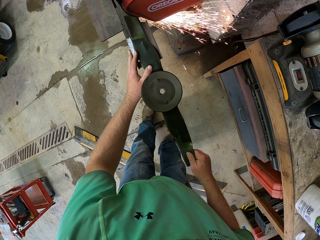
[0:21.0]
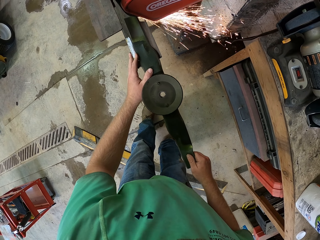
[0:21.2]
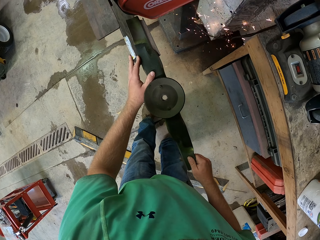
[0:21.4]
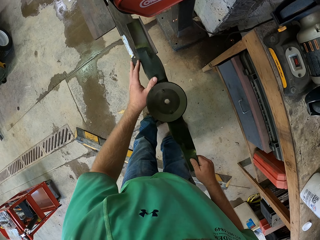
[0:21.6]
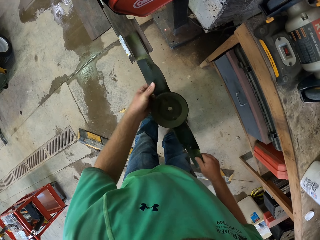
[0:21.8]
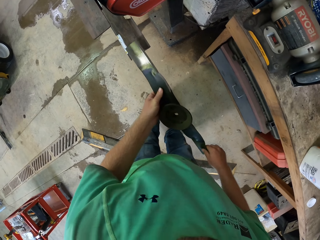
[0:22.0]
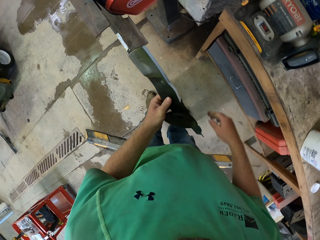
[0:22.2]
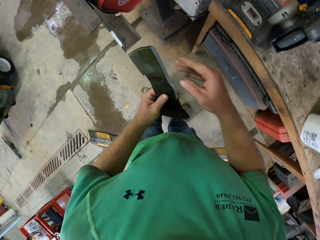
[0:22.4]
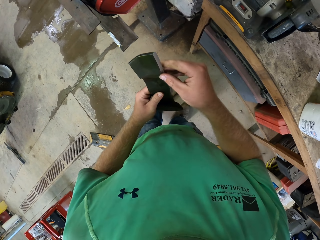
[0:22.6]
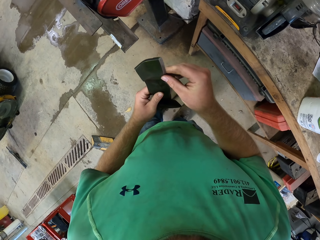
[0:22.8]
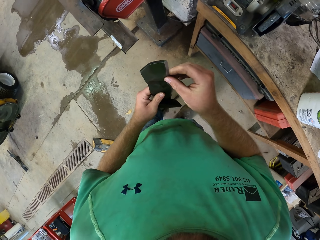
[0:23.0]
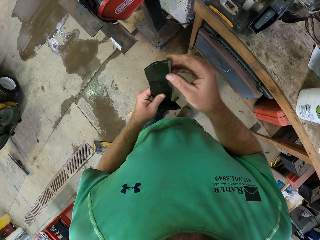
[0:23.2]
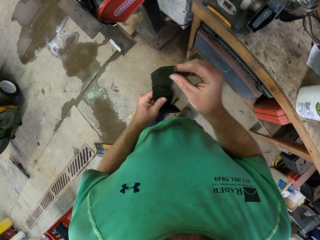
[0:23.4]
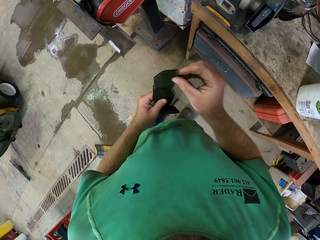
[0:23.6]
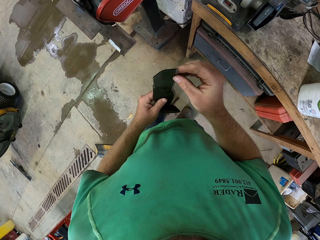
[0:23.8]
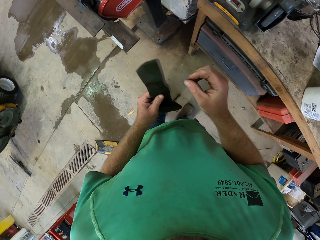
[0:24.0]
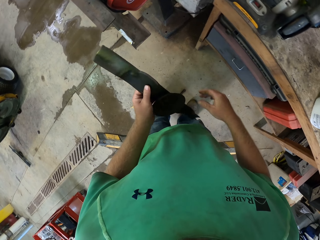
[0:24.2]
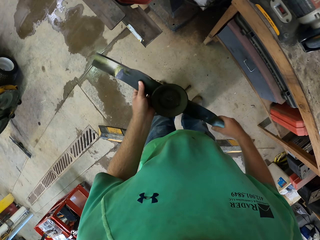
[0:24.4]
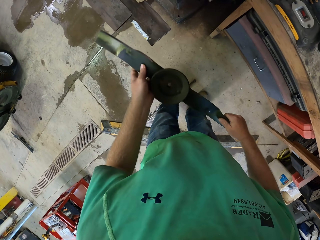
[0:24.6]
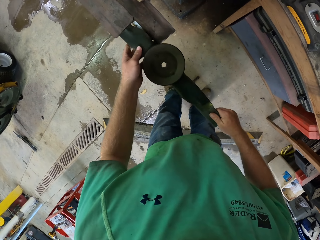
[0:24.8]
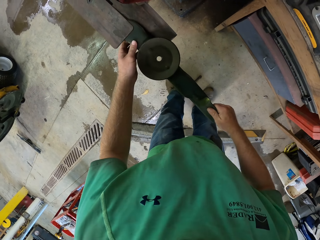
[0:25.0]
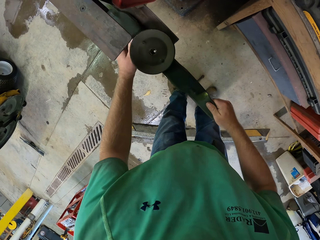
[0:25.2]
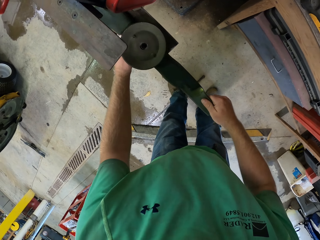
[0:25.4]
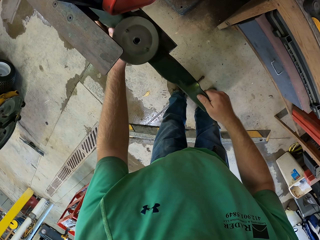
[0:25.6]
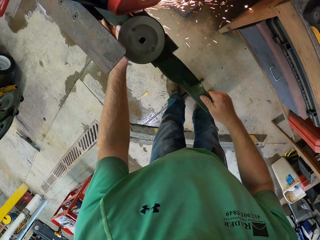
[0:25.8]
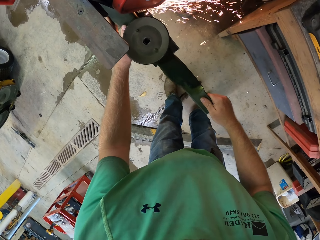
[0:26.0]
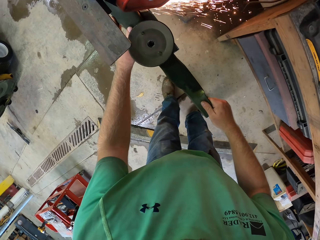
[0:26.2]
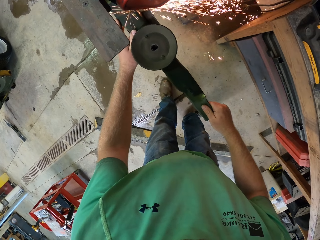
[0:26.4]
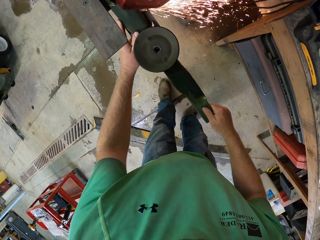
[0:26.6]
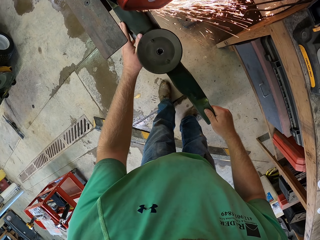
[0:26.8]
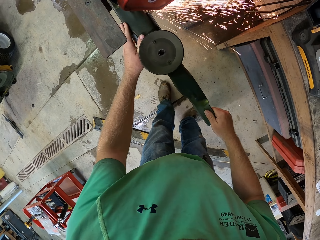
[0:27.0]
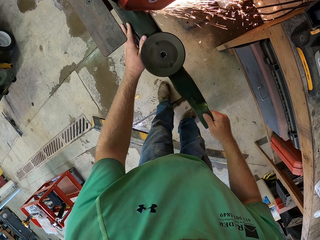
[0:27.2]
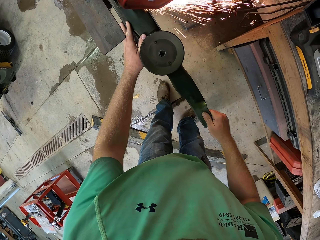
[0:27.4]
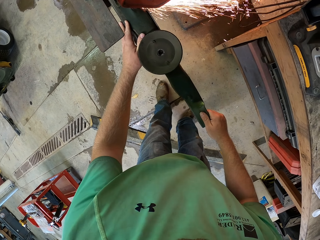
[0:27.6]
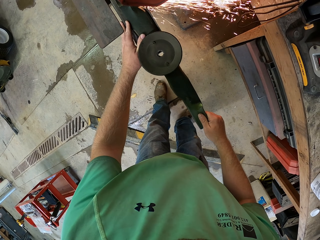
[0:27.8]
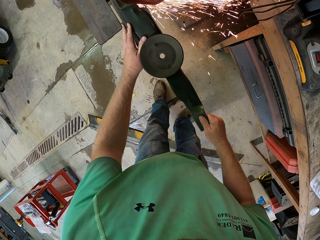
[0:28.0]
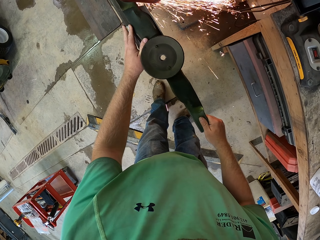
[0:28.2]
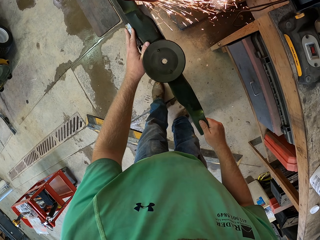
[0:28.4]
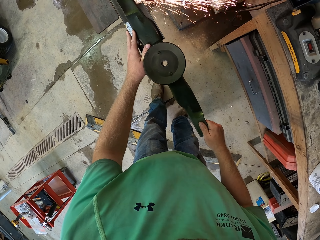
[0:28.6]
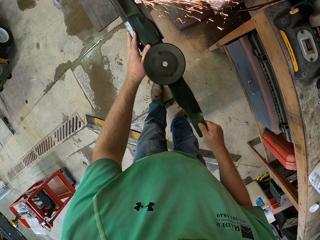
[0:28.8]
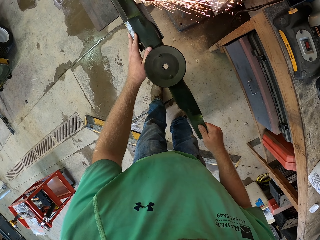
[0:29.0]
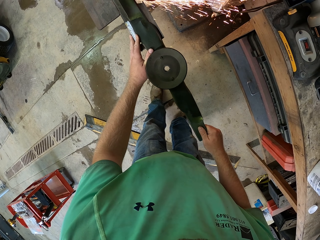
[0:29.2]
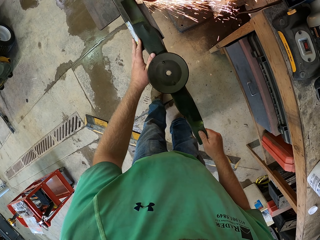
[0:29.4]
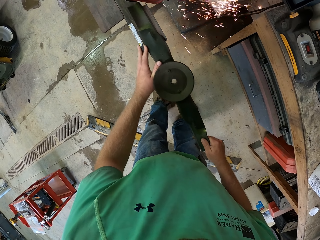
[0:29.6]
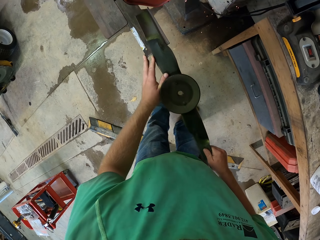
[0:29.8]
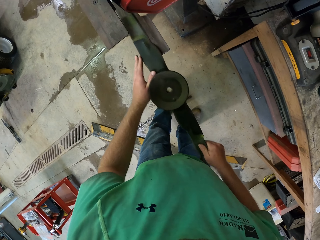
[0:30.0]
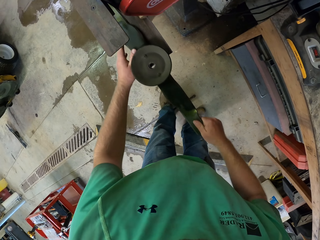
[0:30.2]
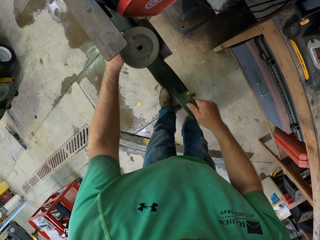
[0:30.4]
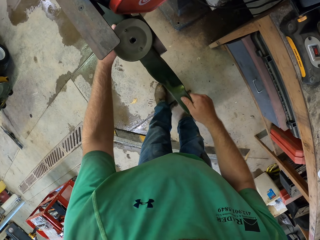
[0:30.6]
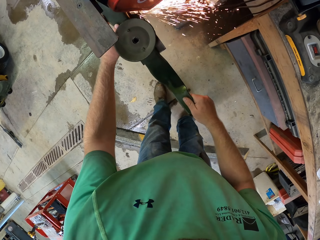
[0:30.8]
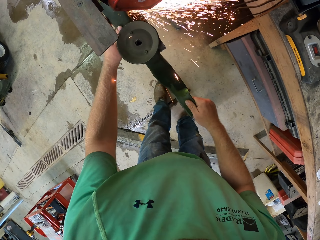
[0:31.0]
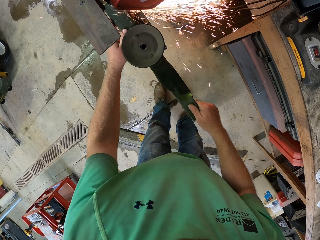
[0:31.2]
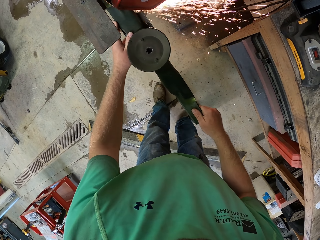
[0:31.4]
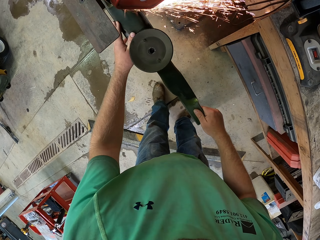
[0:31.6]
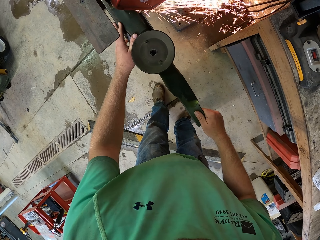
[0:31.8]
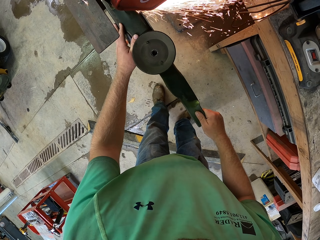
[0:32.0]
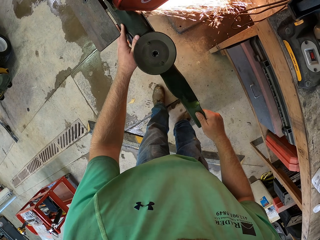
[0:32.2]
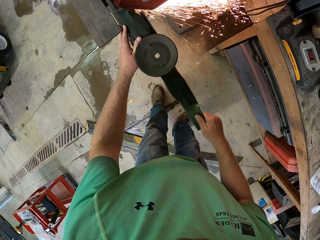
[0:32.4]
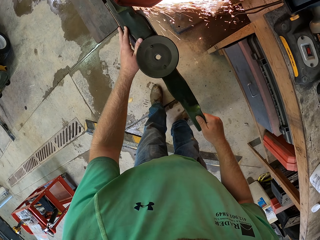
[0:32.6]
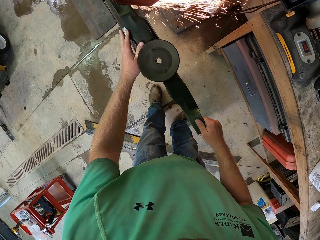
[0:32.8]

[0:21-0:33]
The camera wearer touches the blade in his left hand with his right hand. He holds the blade with both hands. He sharpens the blade with the bench belt sander with both hands.

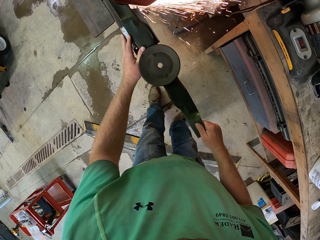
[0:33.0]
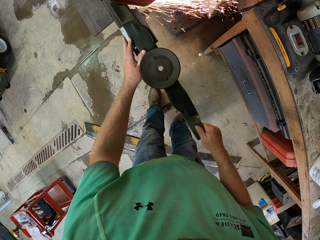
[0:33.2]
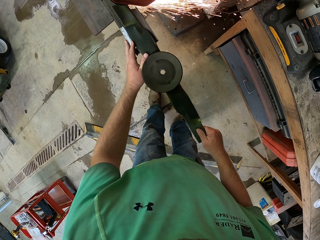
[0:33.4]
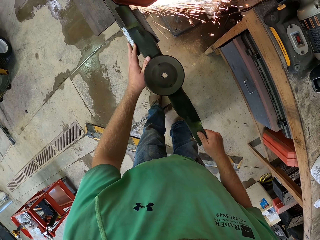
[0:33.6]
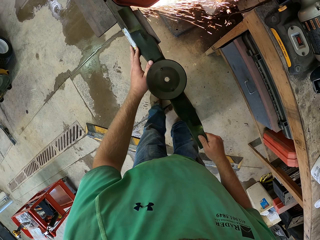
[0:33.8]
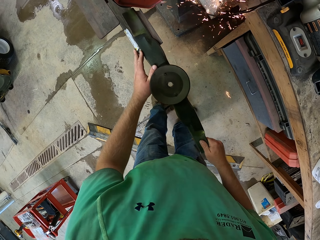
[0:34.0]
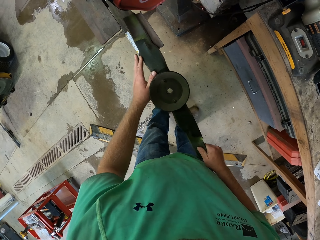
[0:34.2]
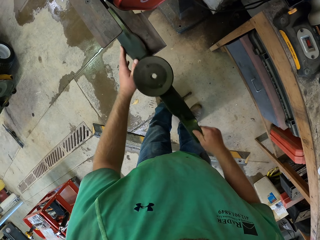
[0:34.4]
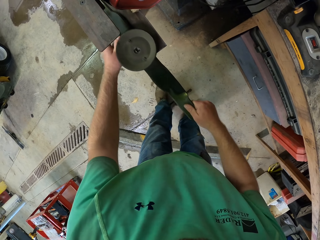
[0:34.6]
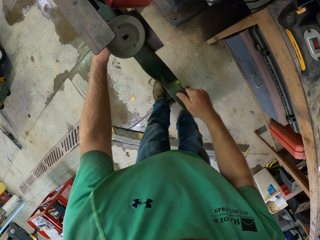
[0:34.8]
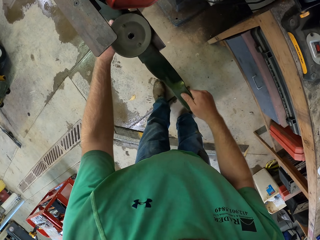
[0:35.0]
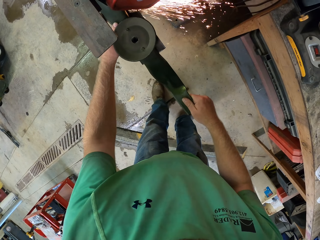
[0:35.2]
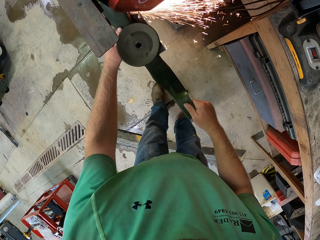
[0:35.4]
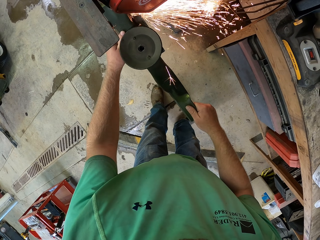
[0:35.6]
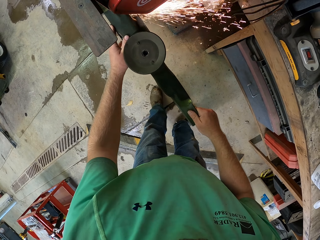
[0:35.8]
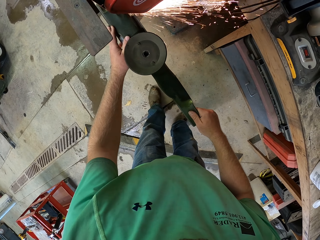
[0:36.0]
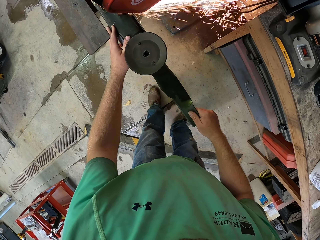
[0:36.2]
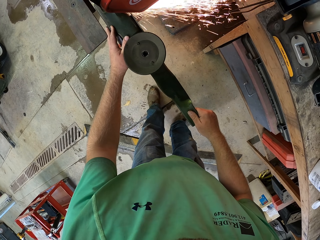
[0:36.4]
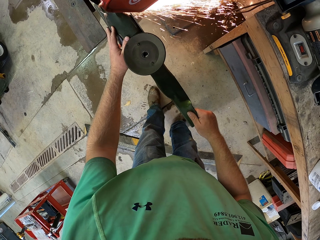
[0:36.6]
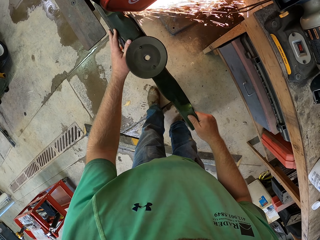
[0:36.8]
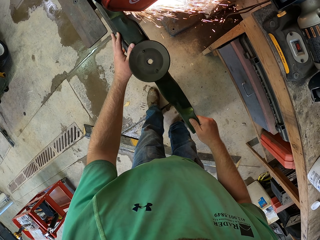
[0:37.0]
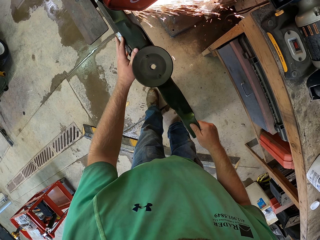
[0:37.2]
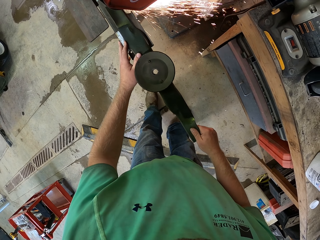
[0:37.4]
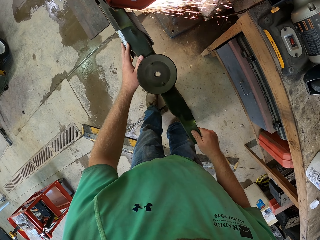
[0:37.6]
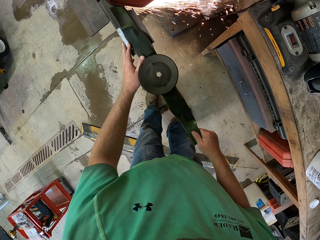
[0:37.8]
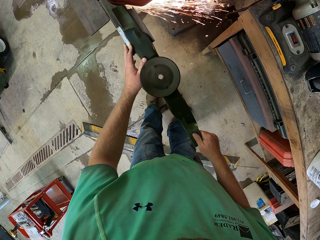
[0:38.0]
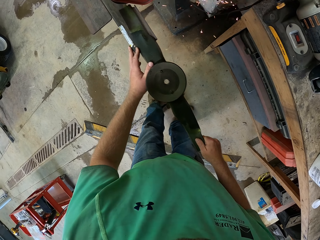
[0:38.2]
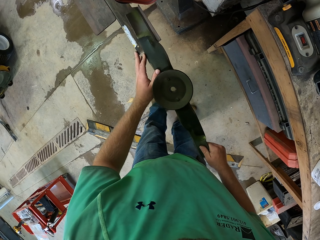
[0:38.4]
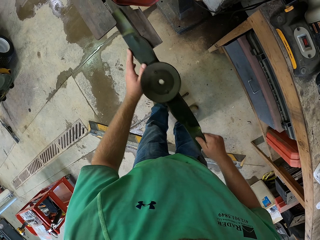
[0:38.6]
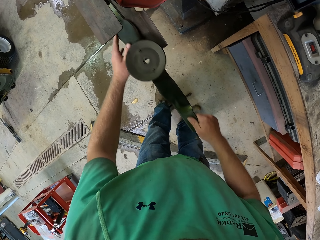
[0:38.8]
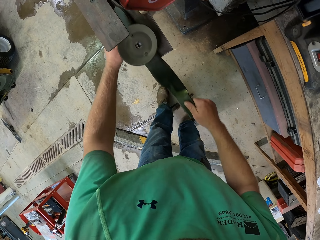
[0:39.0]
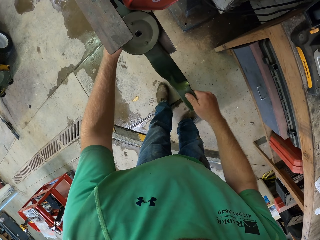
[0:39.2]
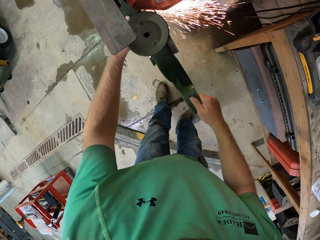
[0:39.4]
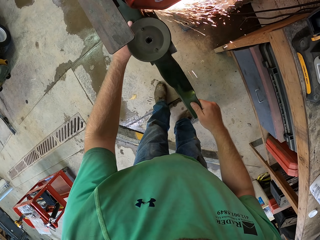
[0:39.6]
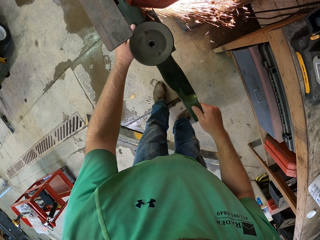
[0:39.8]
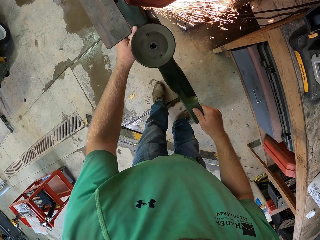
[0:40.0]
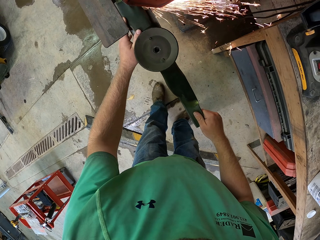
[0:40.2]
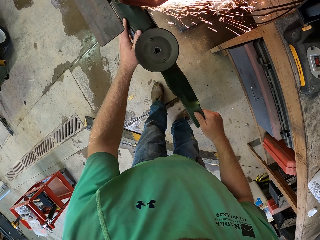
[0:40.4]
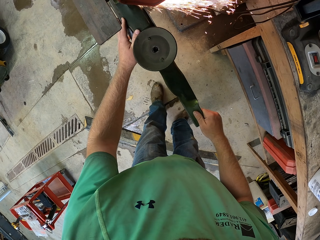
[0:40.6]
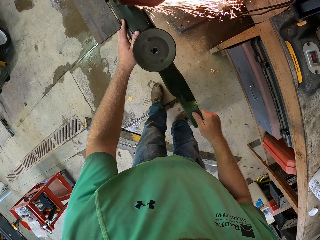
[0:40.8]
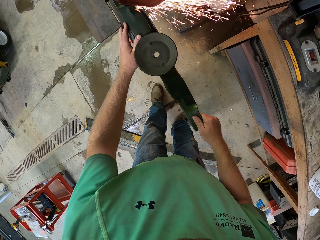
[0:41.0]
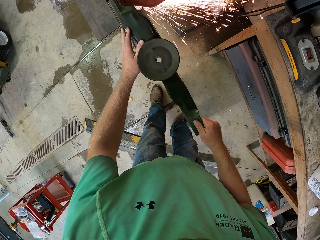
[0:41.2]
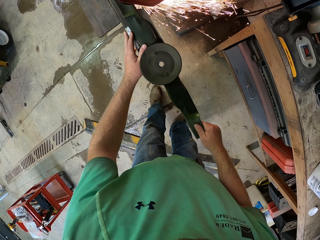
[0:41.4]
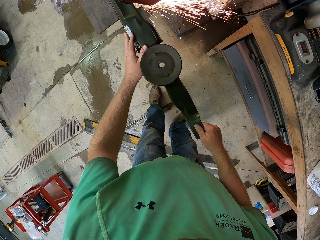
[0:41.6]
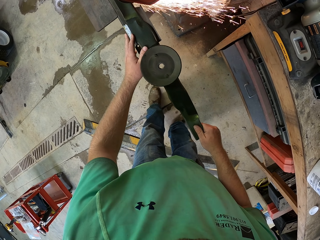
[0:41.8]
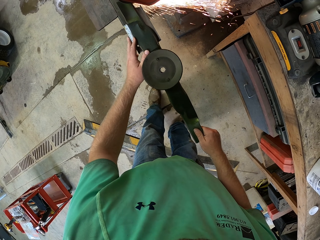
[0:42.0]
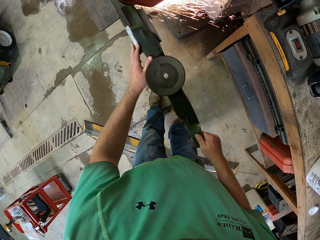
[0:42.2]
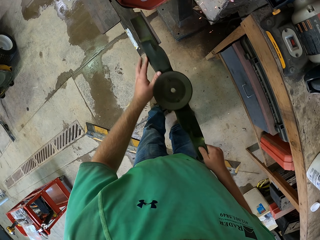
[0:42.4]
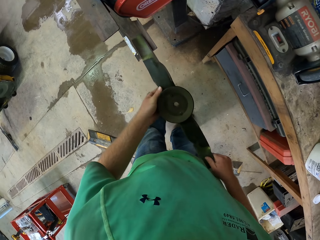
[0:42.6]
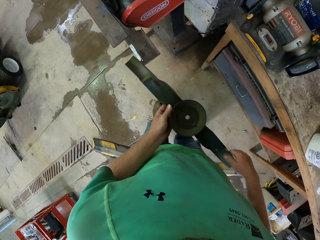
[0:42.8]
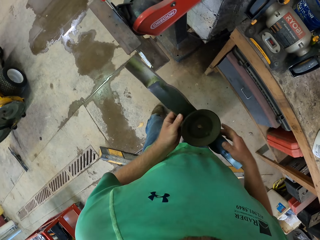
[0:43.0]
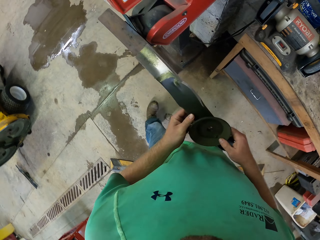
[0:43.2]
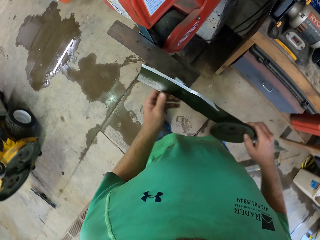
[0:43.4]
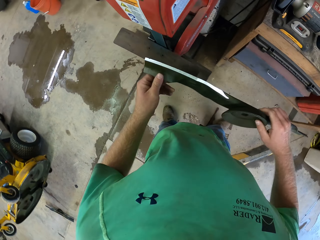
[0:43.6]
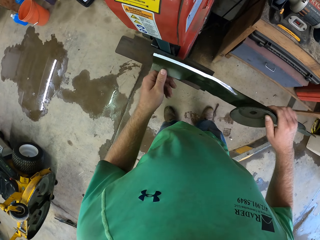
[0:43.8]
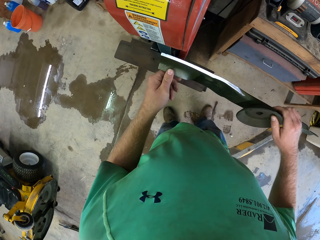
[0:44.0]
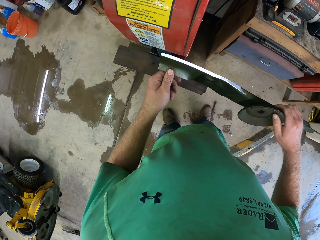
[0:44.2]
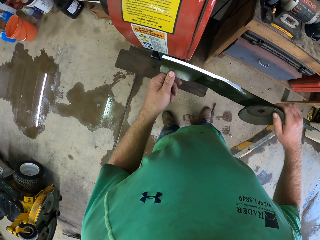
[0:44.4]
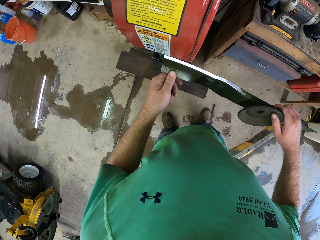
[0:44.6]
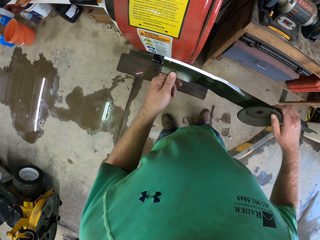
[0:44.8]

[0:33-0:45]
The camera wearer holds the blade with both hands.
